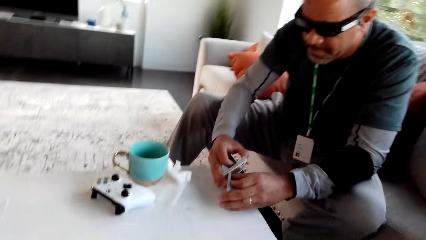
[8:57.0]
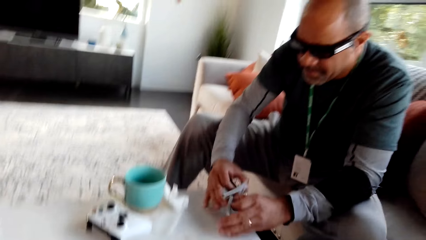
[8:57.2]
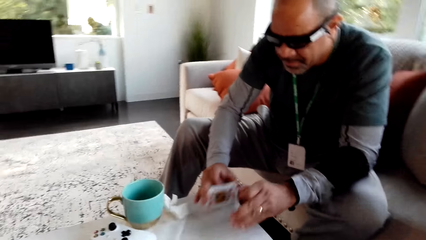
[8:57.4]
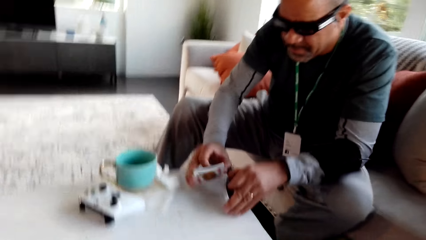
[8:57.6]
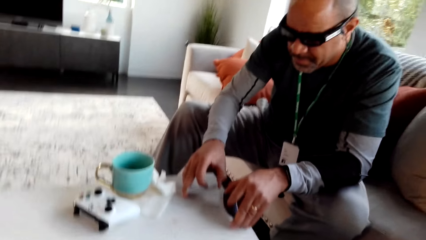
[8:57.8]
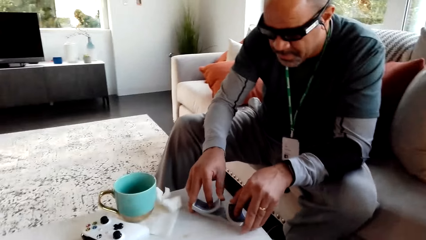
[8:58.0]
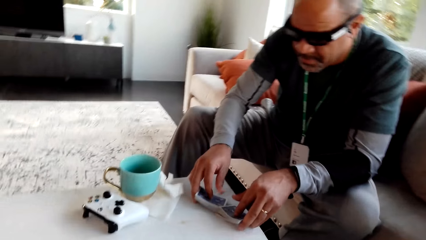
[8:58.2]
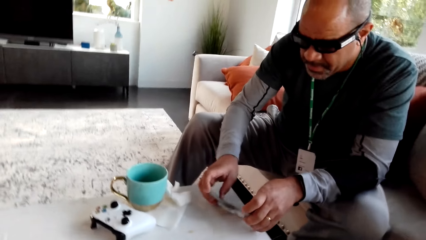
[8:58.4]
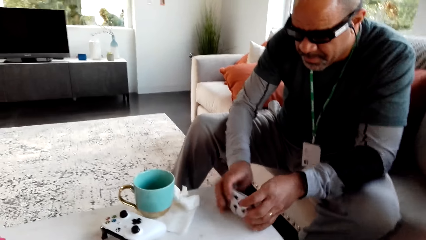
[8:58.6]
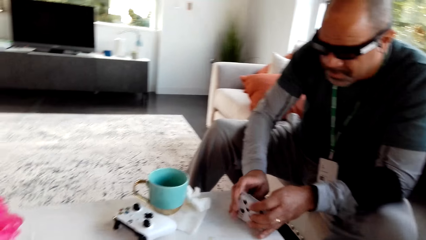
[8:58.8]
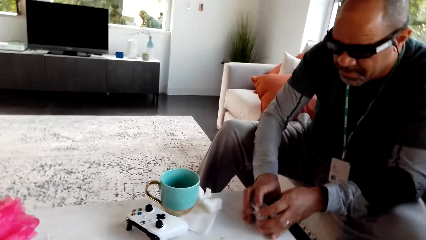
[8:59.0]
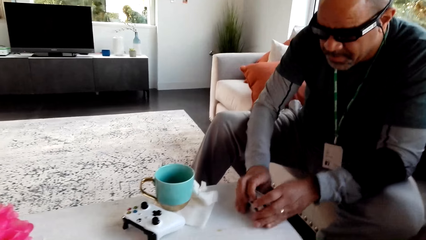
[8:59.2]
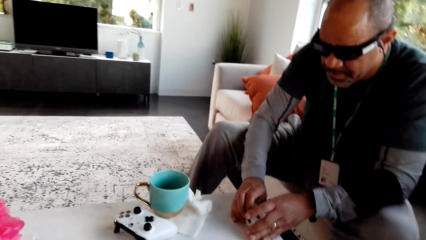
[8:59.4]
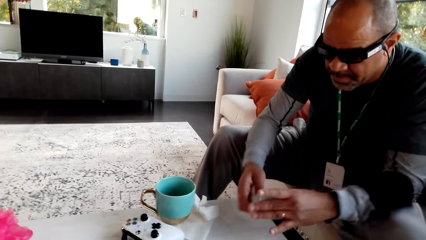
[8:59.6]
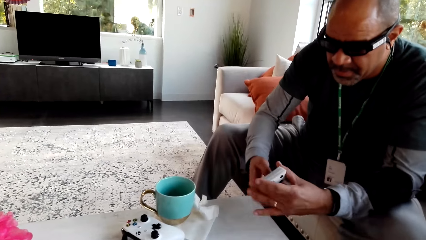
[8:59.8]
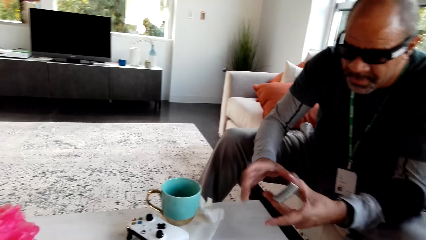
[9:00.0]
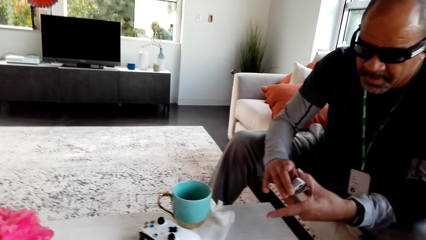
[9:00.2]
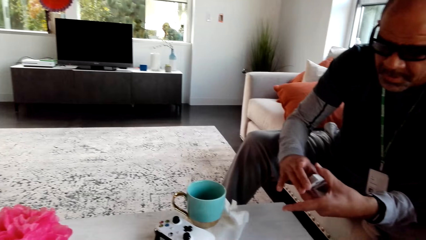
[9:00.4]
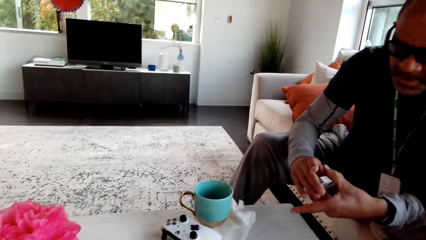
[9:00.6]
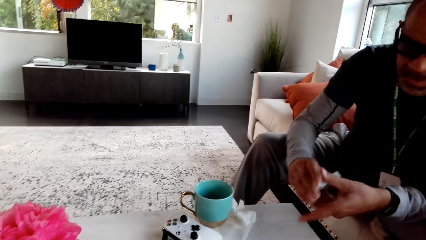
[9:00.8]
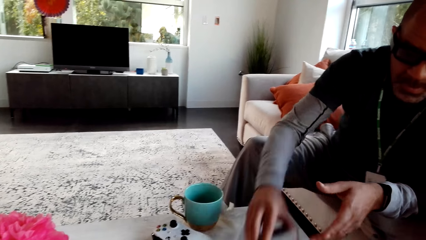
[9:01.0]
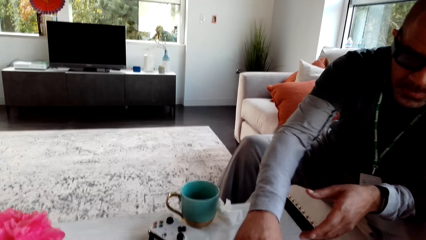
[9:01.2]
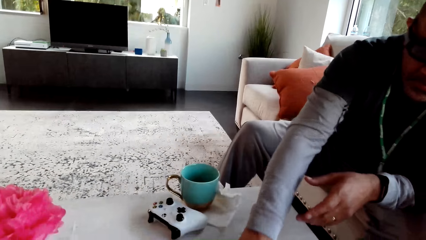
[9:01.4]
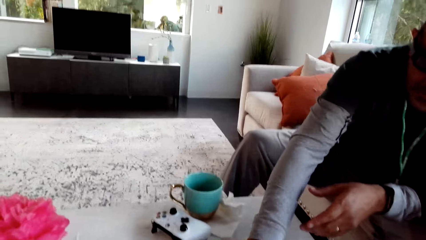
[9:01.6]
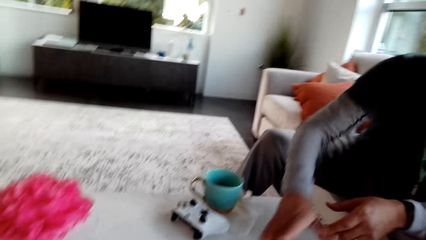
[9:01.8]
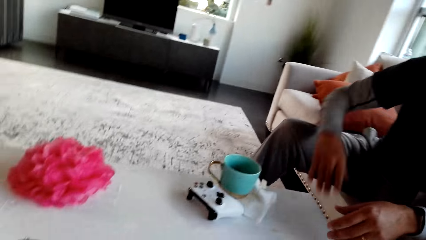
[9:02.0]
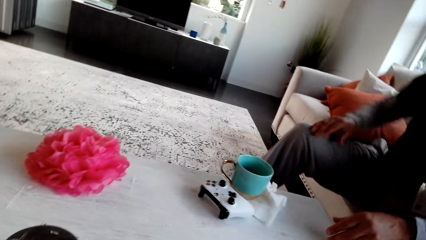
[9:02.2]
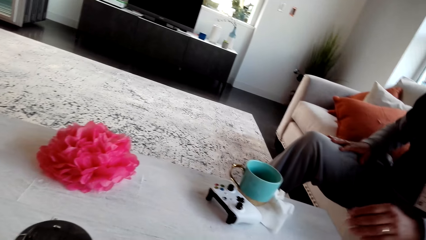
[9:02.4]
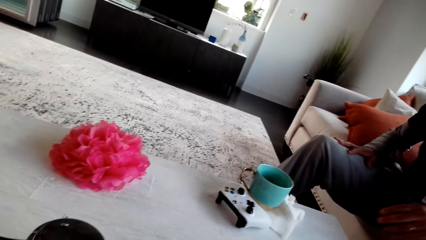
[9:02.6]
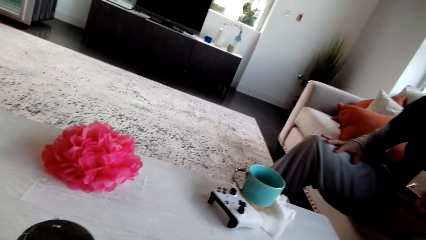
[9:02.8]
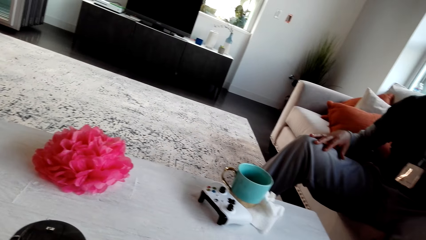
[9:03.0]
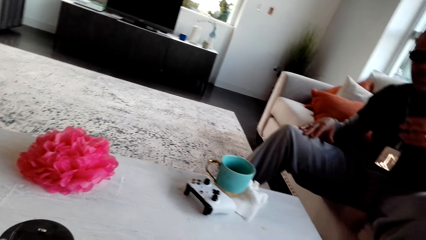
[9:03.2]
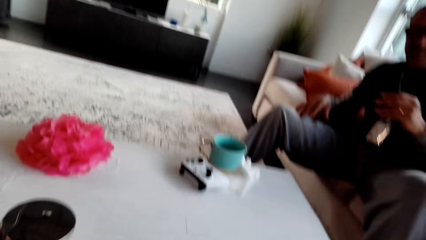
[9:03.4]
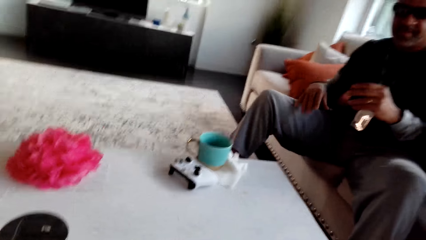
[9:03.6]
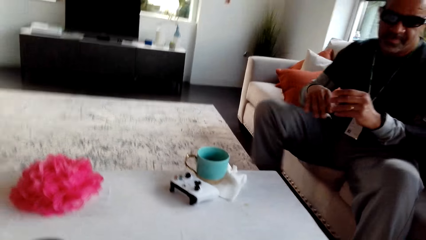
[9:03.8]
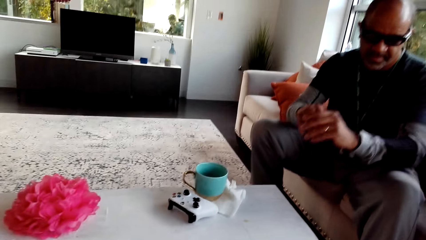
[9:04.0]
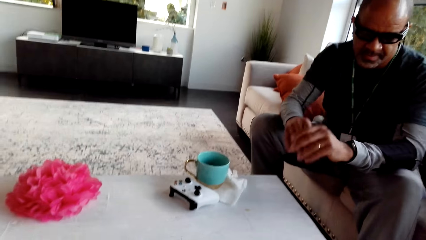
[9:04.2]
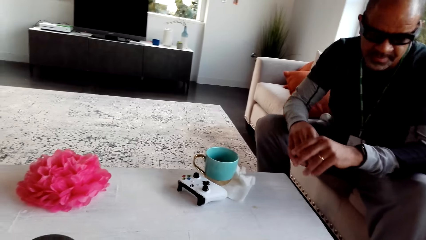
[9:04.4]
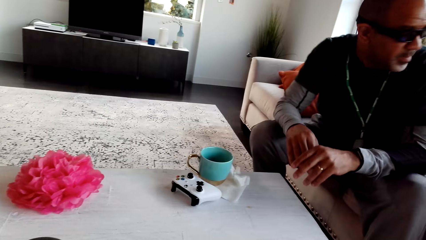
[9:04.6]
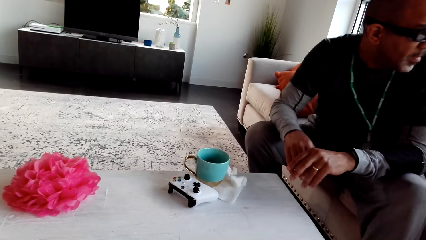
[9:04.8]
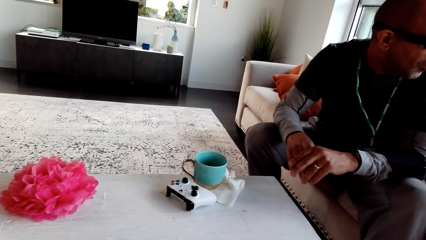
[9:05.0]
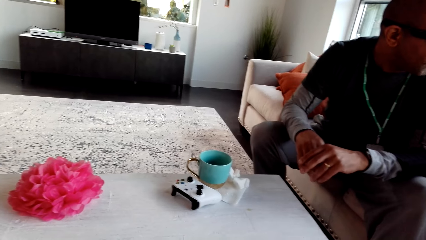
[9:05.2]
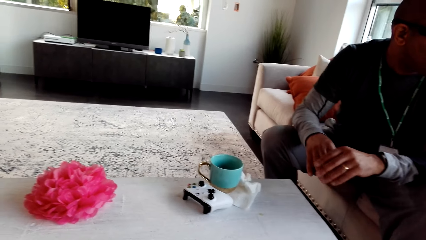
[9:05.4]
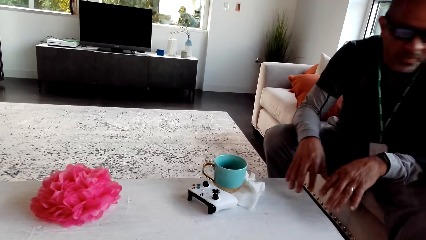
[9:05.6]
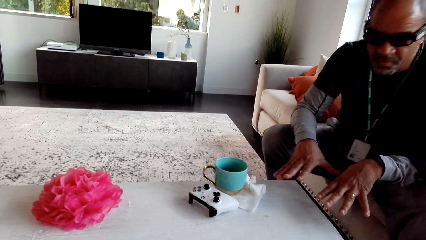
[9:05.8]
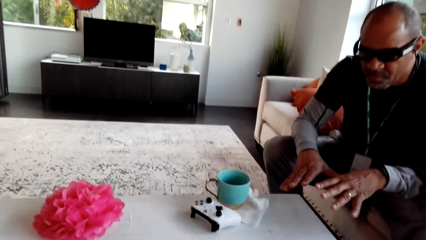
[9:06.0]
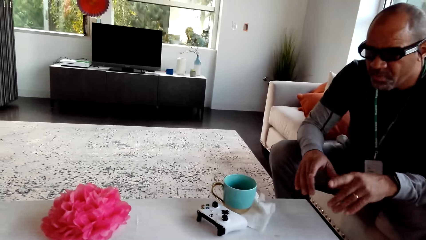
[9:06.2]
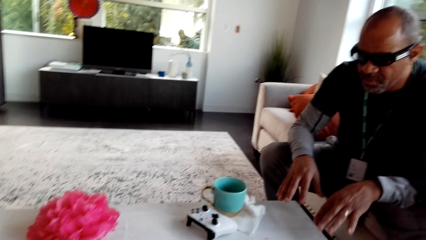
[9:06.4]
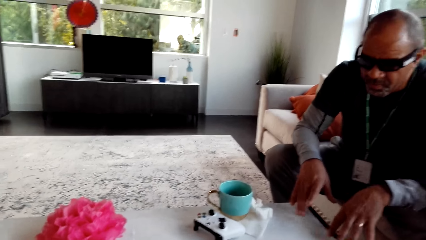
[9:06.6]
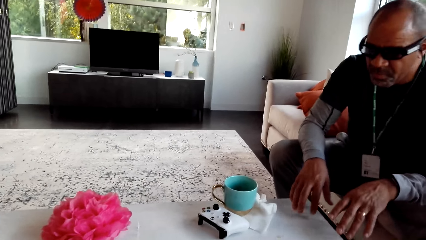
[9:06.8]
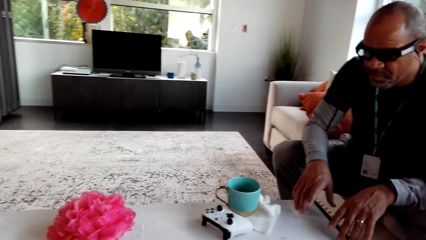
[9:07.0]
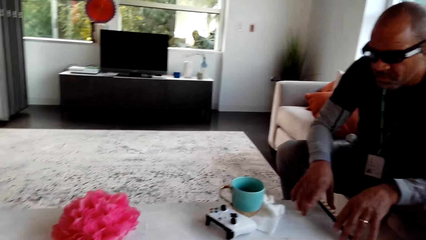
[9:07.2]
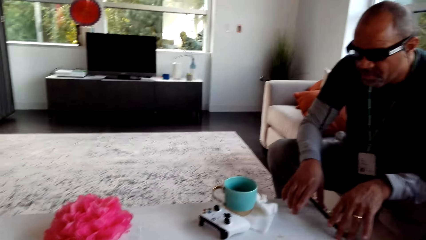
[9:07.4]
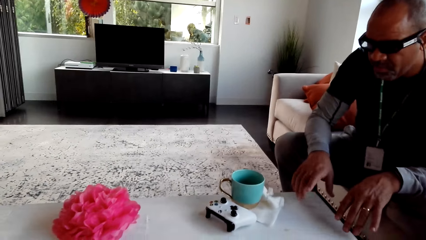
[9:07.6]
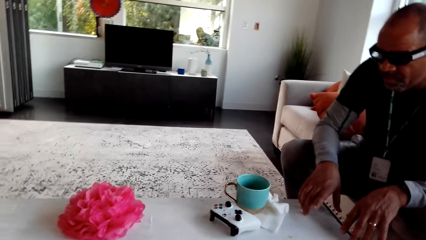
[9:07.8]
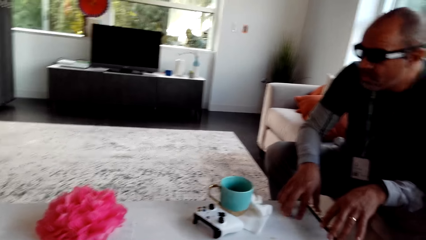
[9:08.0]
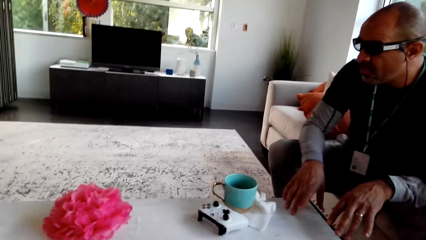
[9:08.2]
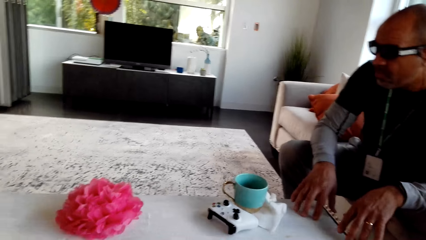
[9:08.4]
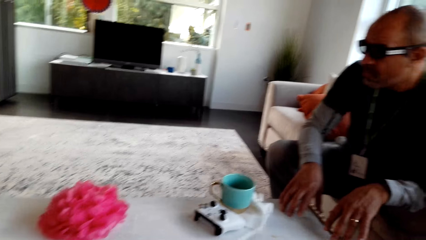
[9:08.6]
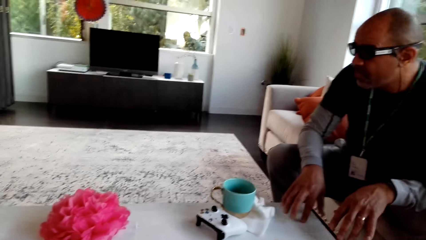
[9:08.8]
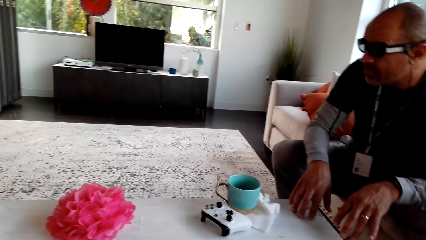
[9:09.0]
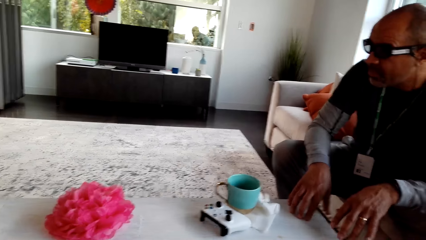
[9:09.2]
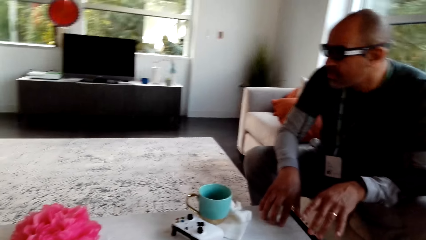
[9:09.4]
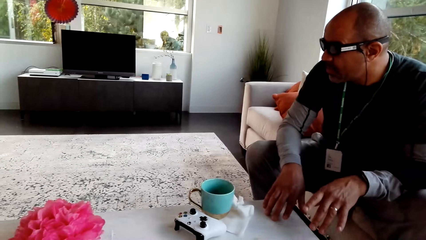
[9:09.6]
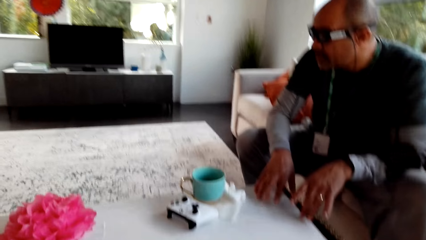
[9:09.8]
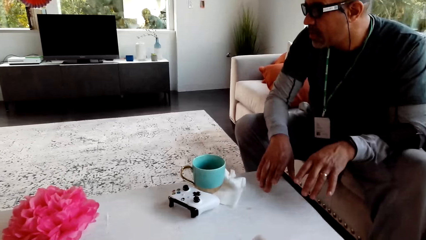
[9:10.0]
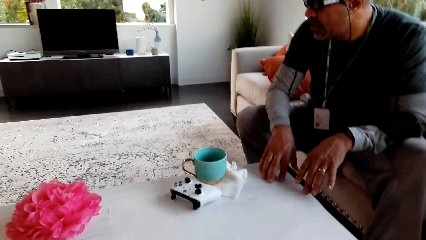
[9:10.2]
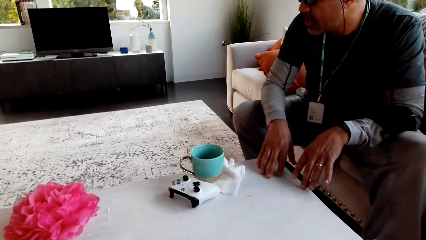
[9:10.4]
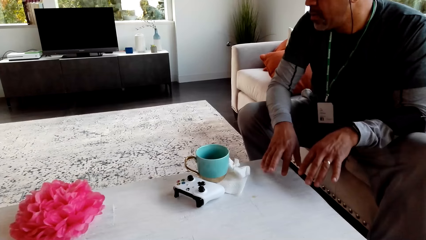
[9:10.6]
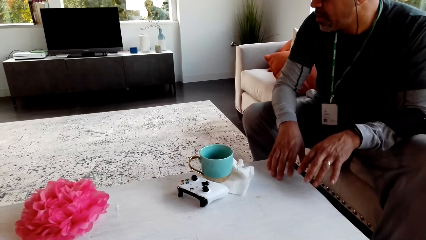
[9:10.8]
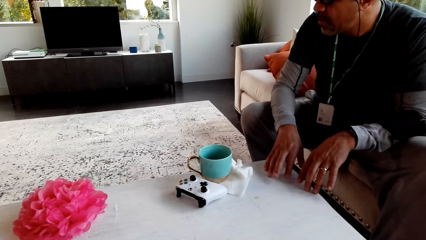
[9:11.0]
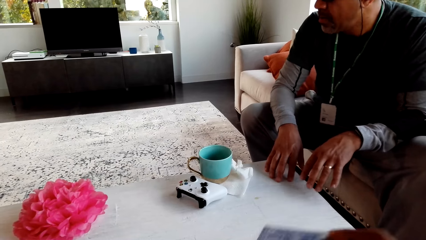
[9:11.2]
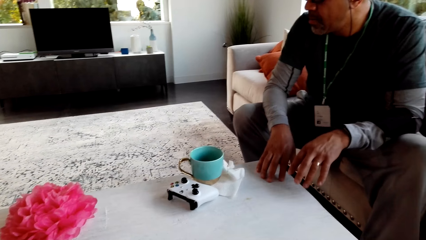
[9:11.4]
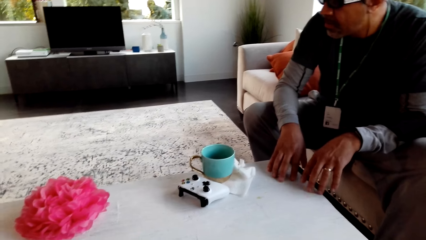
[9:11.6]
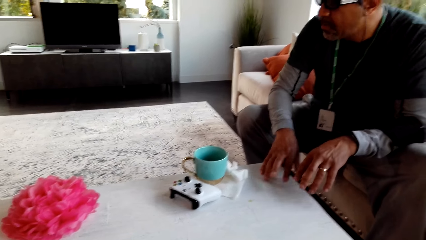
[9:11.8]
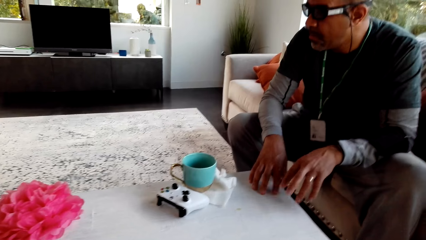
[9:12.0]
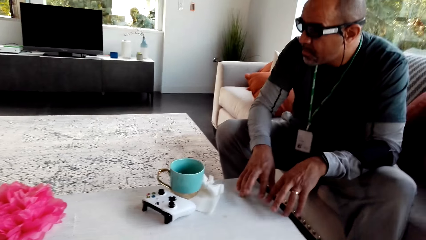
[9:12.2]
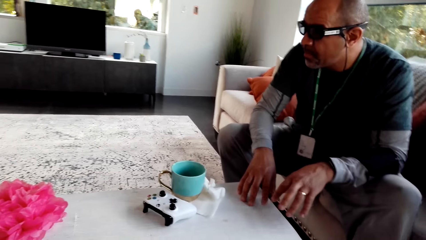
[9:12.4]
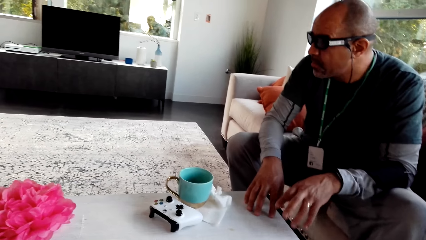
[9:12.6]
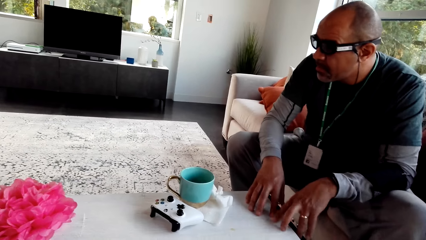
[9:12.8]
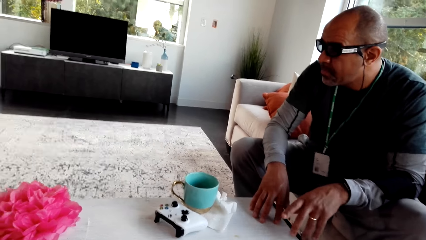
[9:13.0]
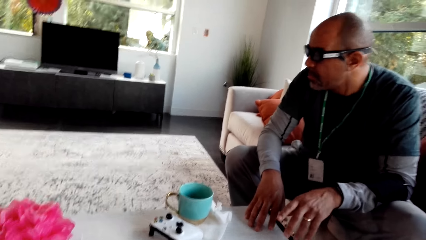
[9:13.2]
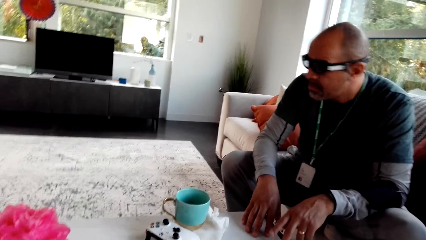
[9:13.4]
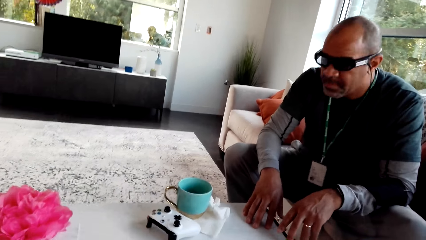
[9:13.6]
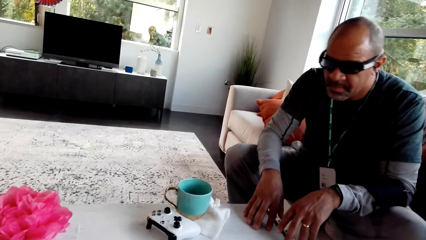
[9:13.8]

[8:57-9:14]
A man shuffles the cards. The man places the card on the table. The camera wearer stares at the man. The man taps on the table.
